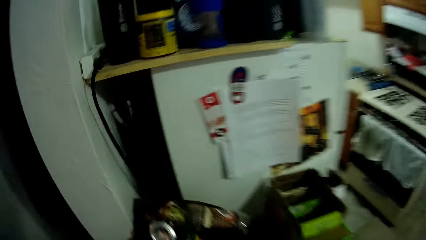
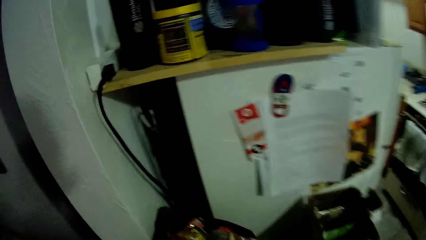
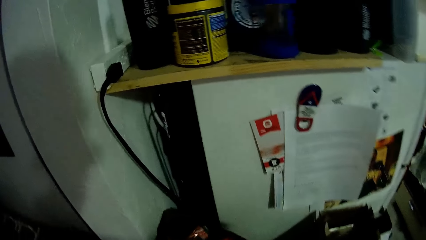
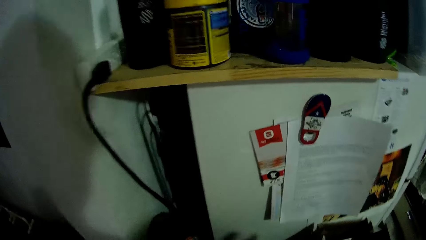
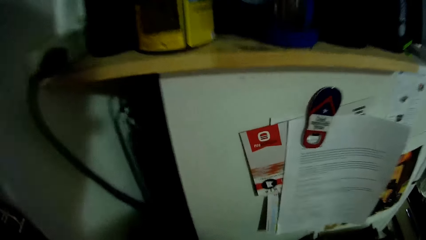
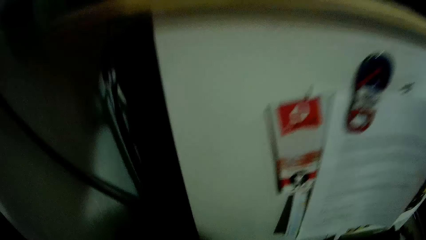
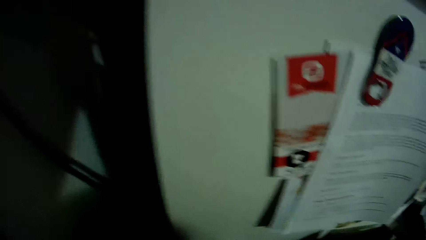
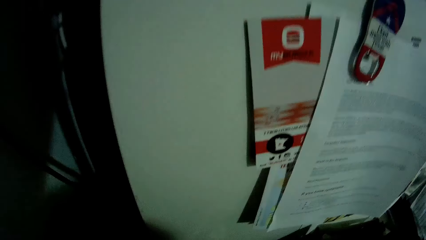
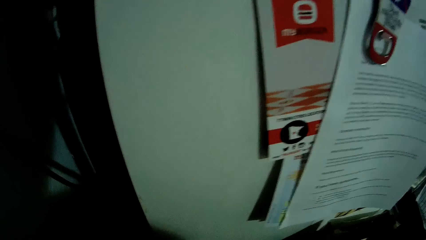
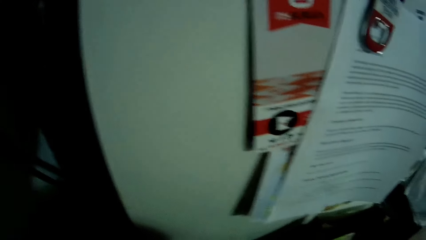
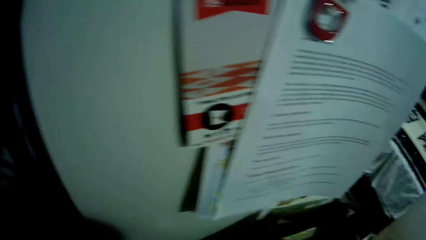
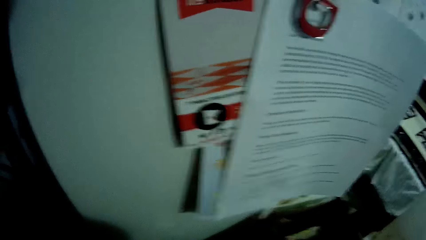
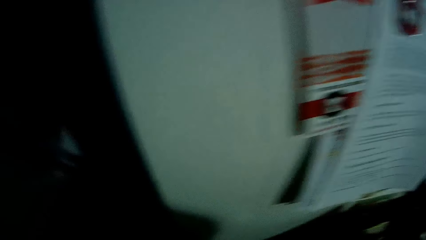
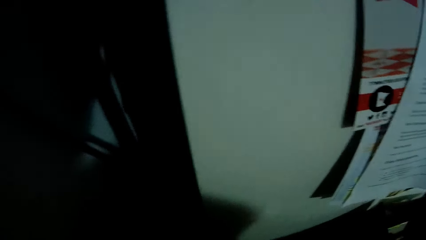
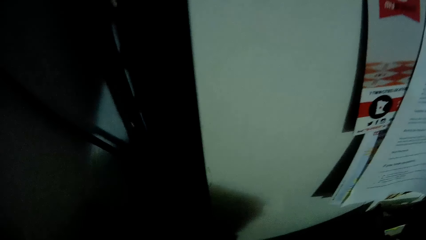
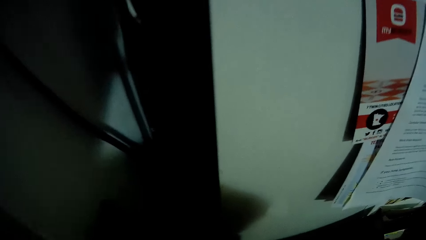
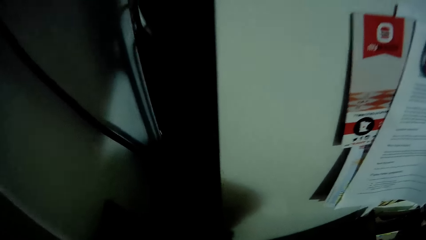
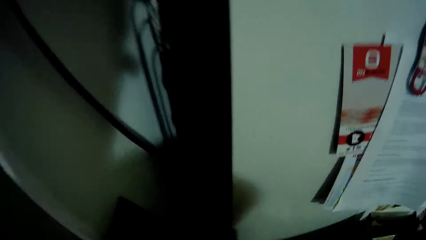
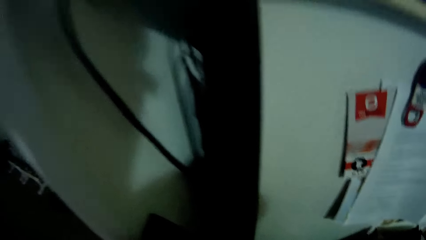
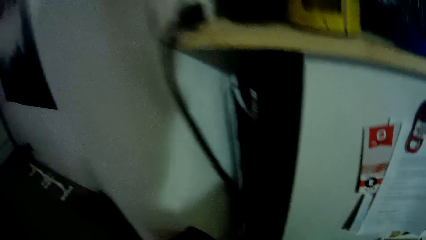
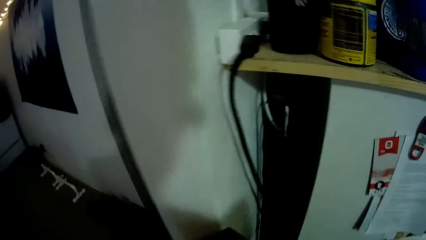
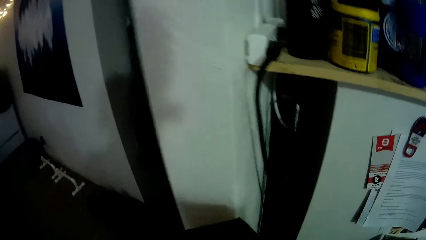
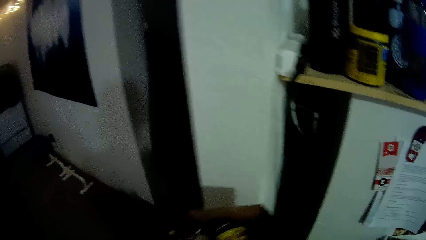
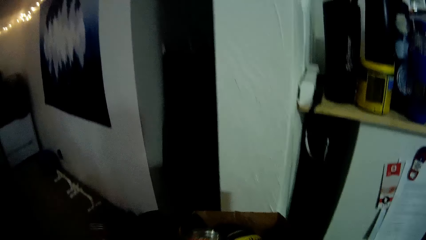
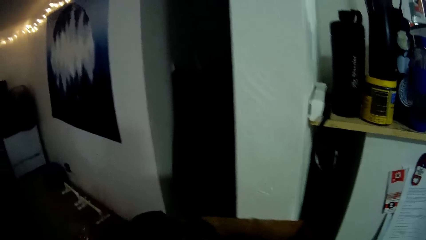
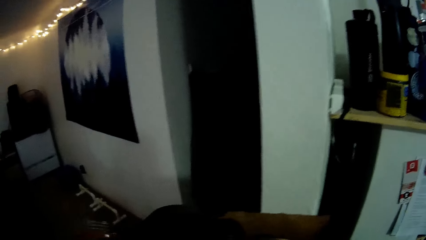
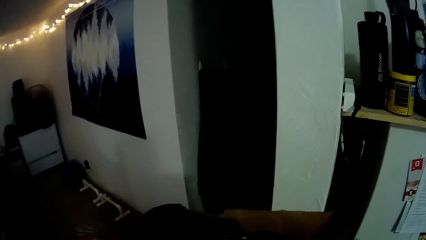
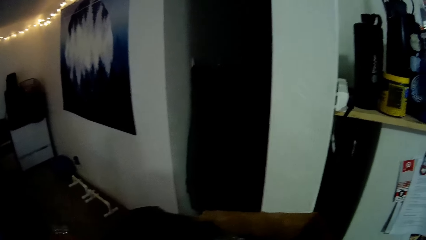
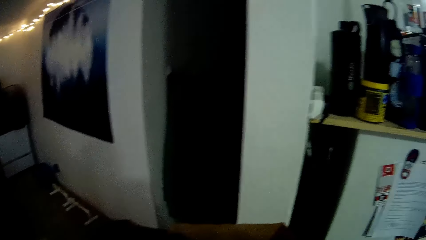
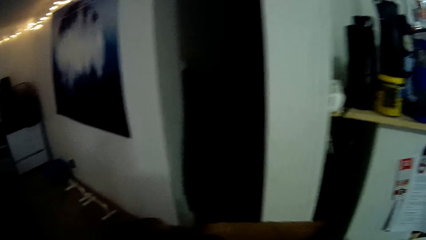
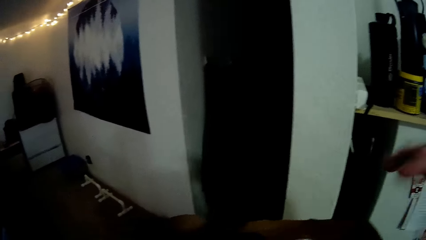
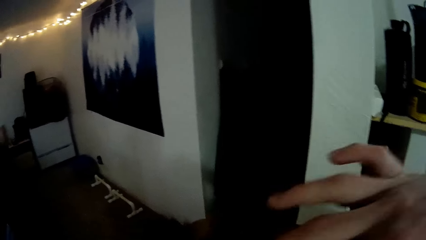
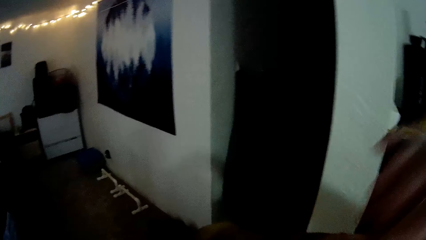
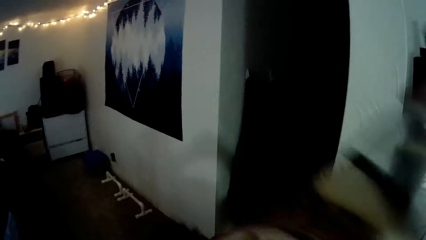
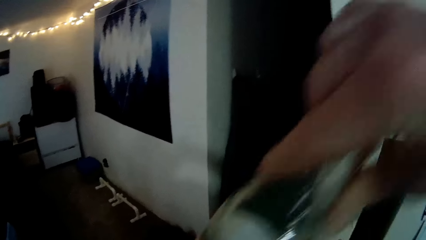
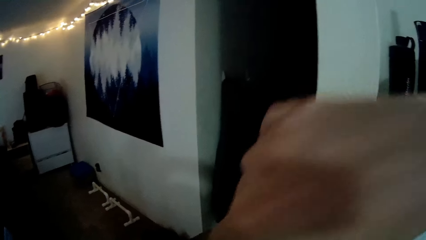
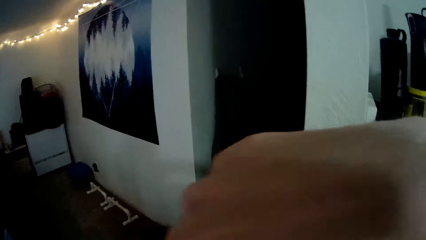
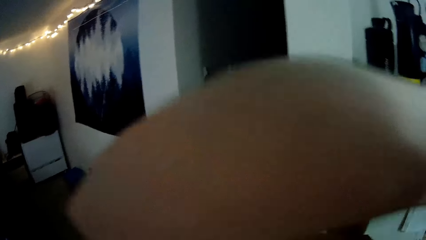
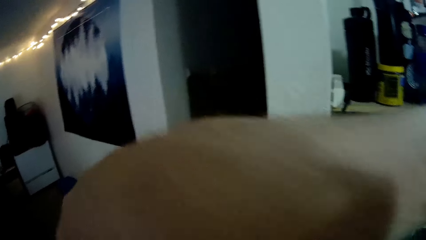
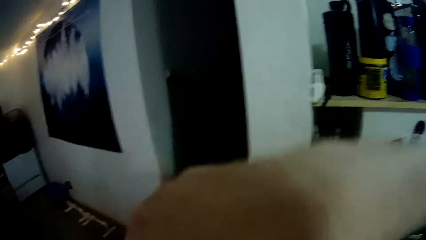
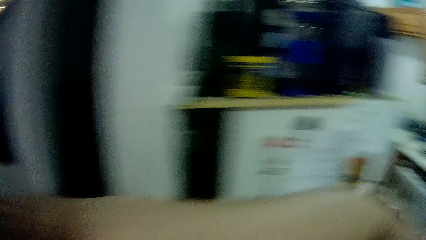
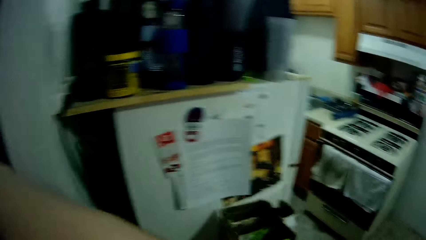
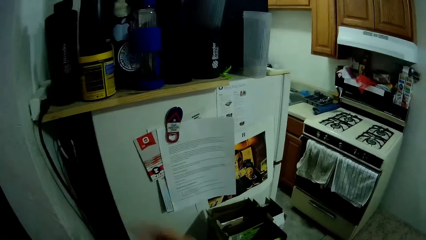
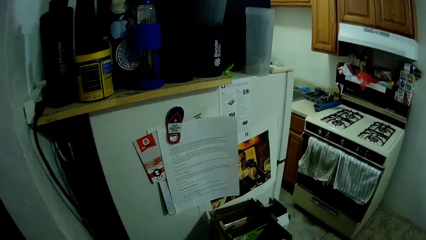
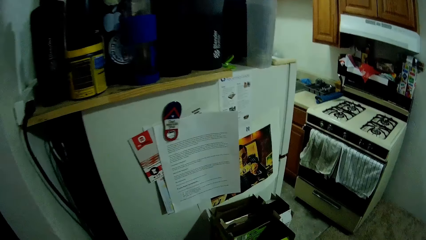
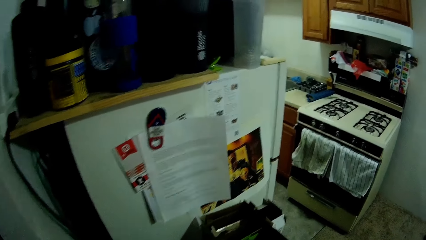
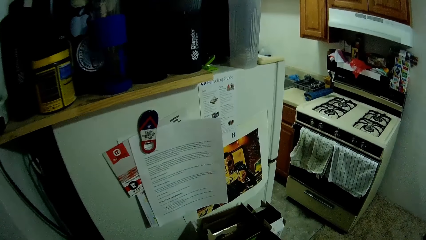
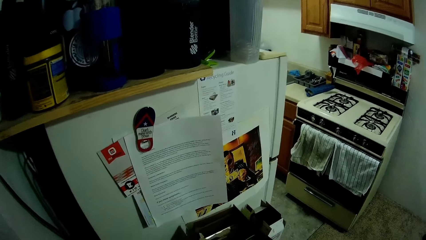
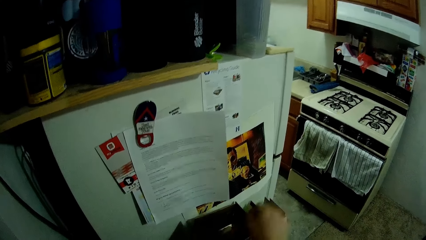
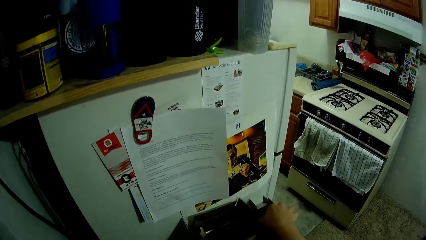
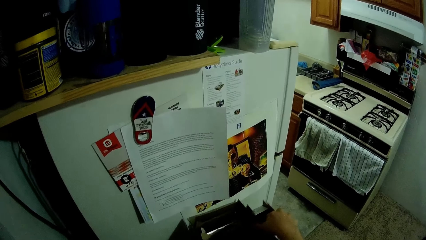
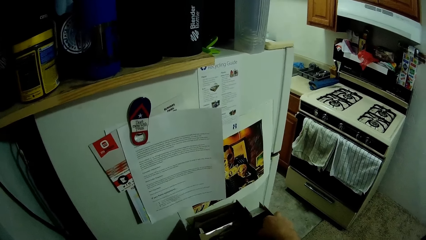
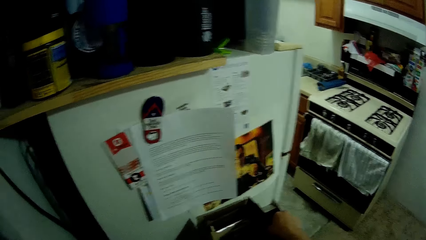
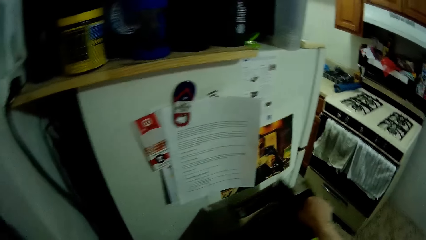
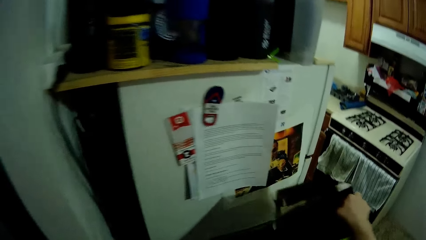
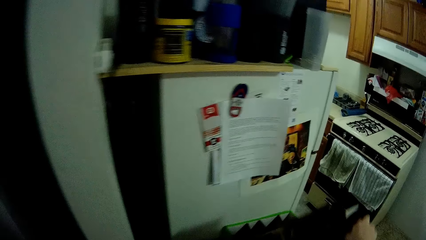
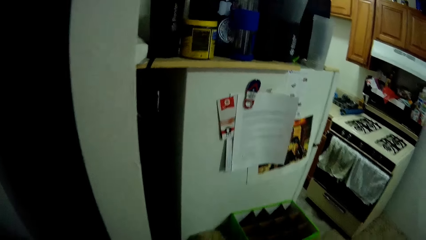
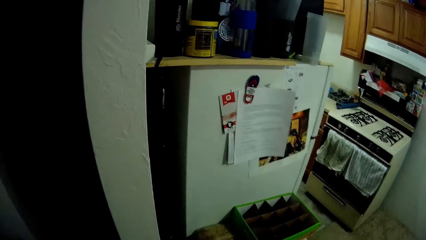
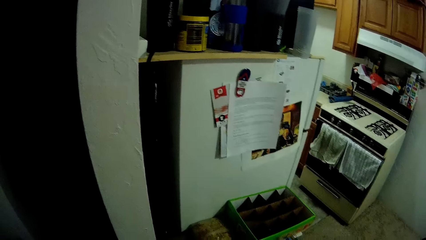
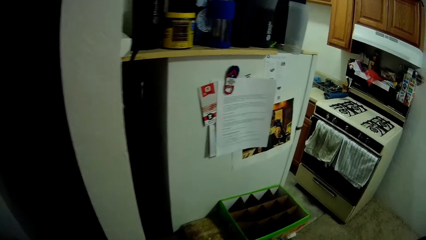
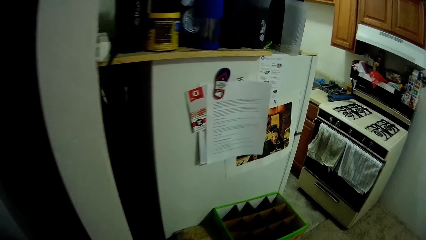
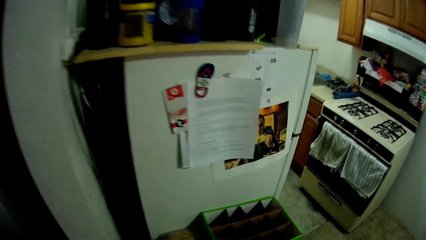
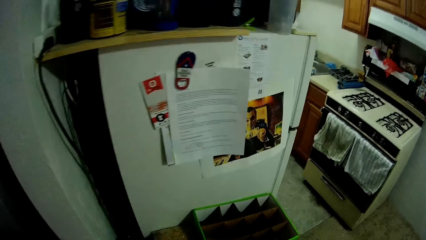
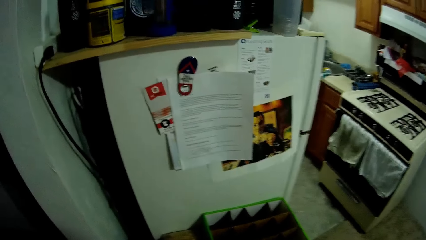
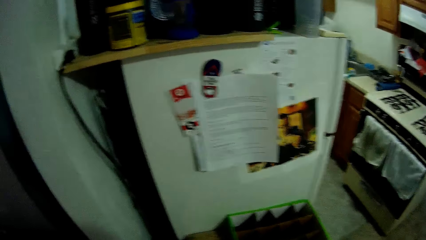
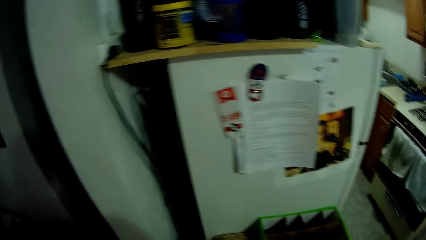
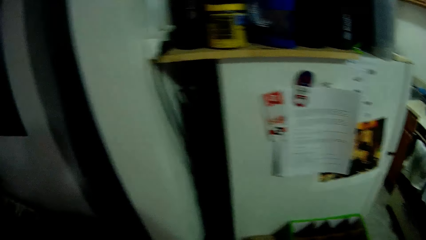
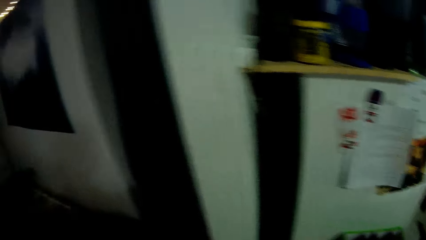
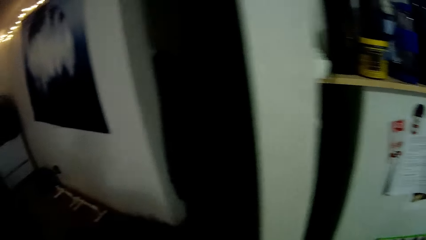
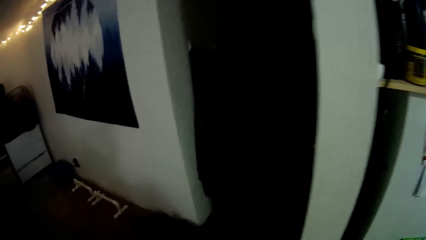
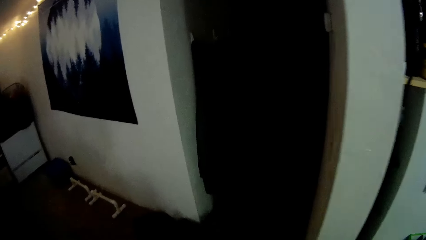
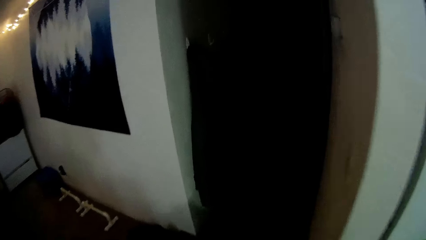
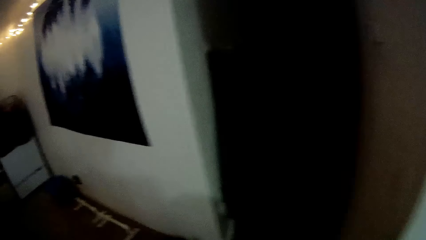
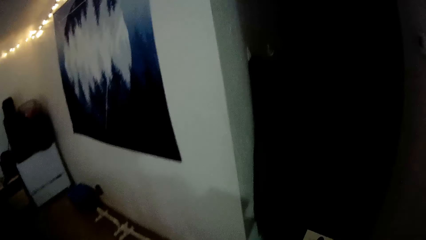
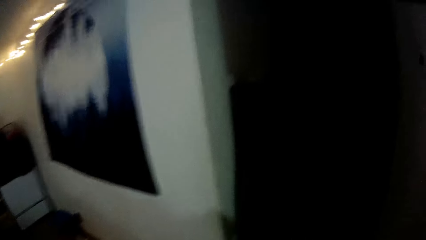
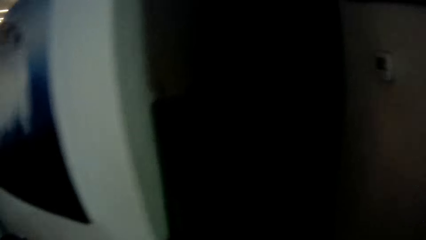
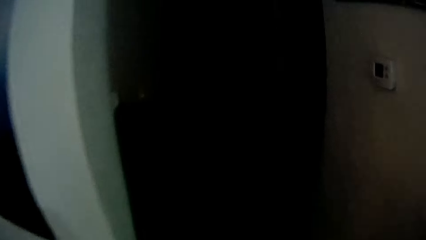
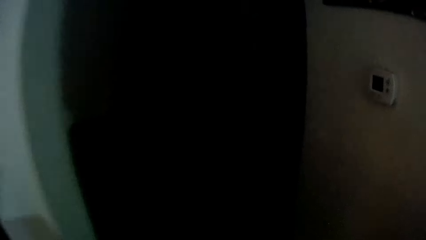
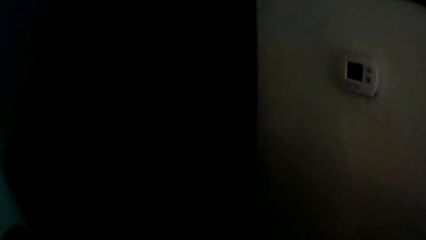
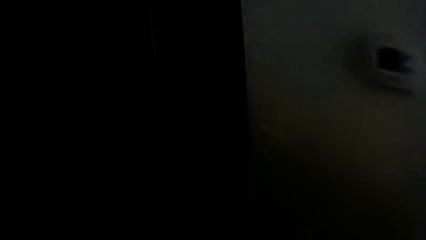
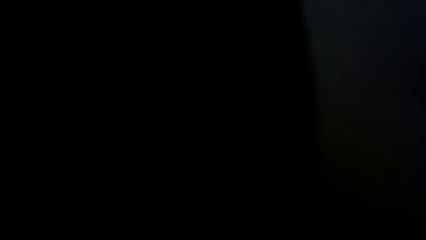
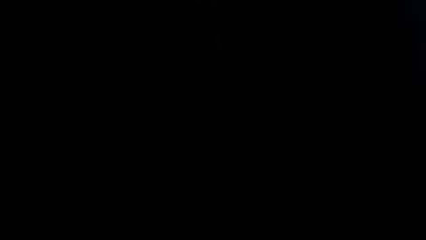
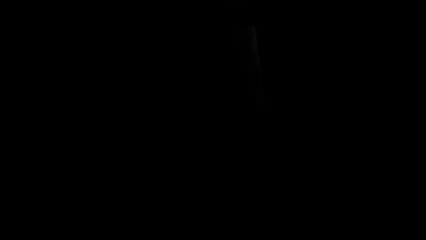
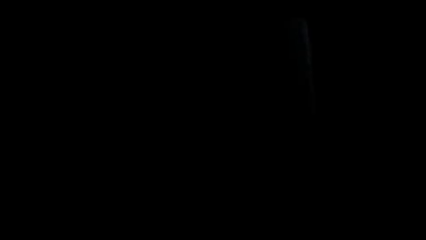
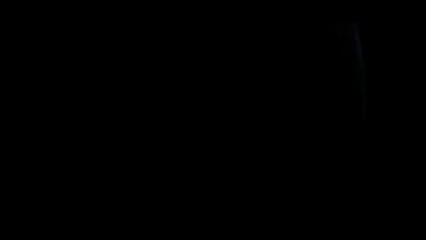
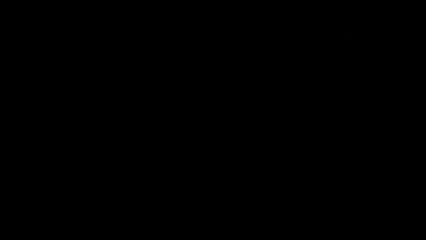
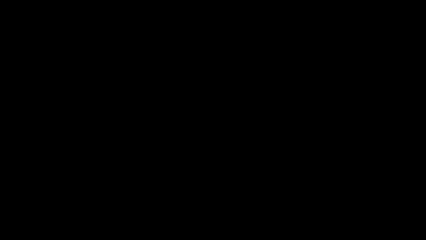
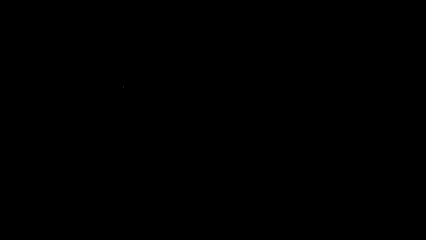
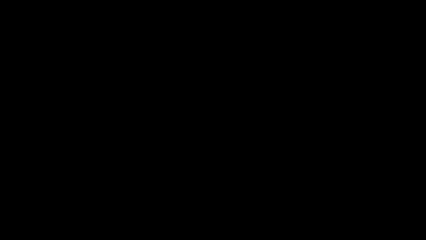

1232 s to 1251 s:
The camera wearer carries the trash carton which has bottles with both hands. He adjusts the bottle in the trash carton. He puts a bottle on the grocery bag. He picks up some cartons with his right hand. He walks towards a door.
